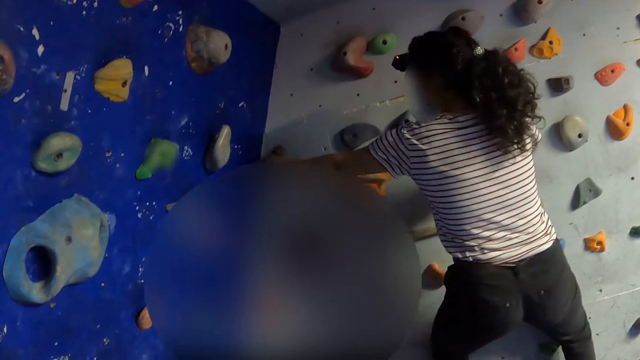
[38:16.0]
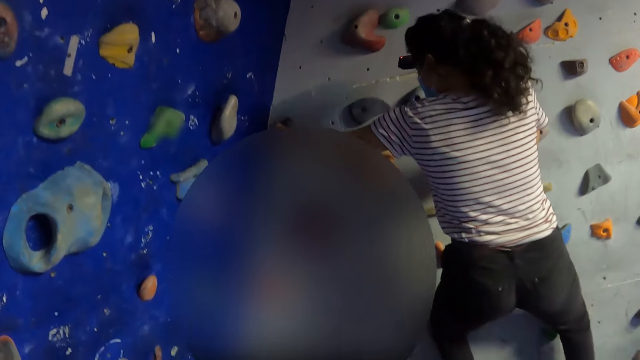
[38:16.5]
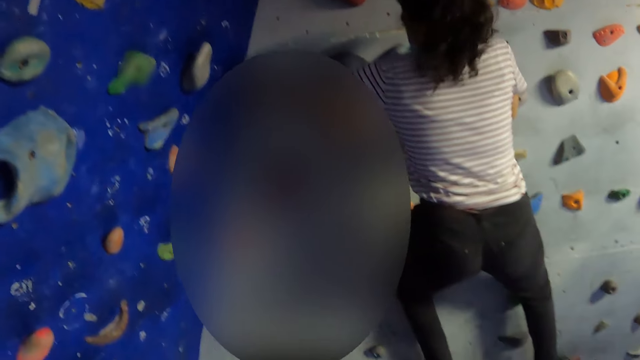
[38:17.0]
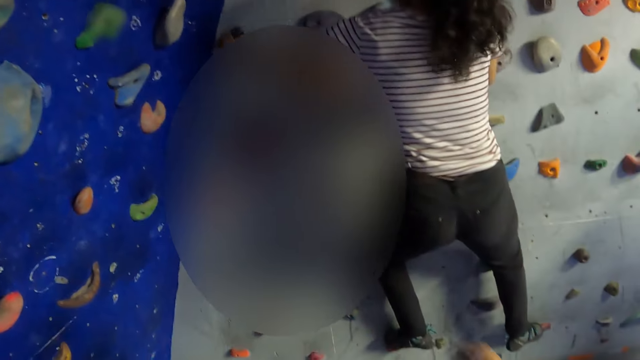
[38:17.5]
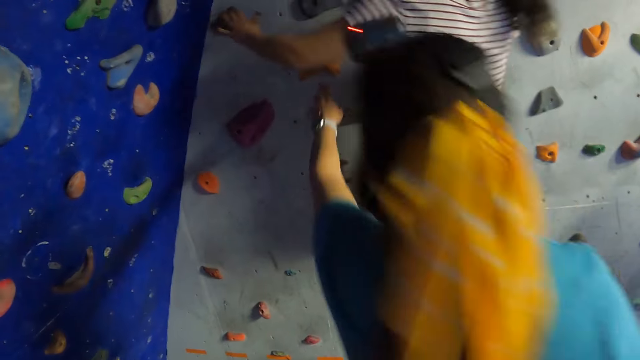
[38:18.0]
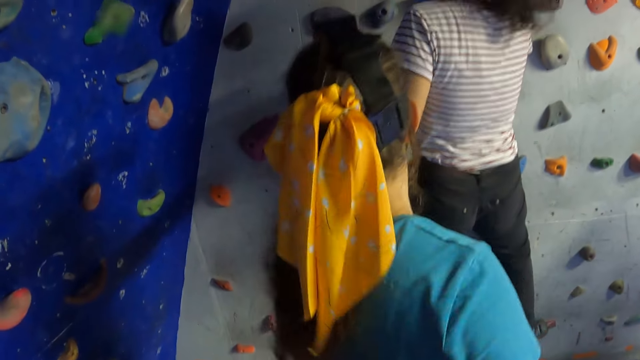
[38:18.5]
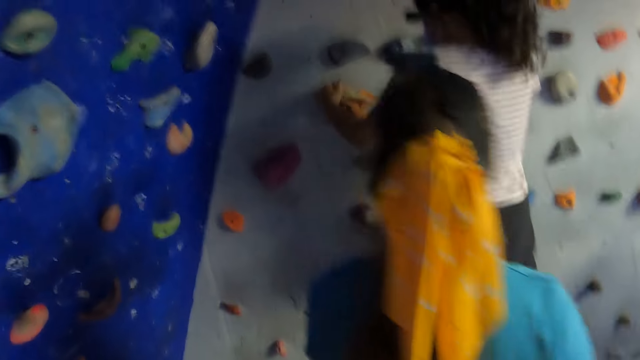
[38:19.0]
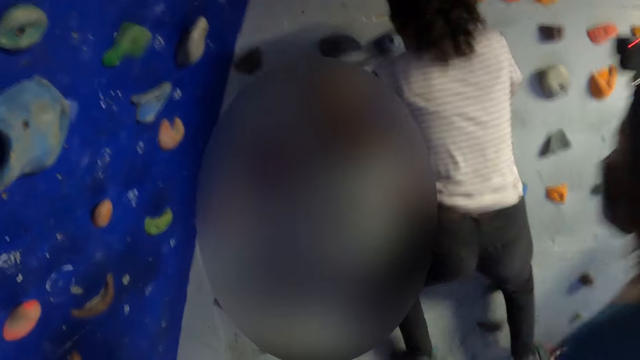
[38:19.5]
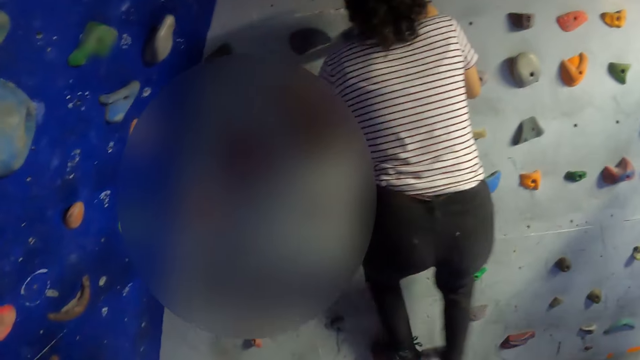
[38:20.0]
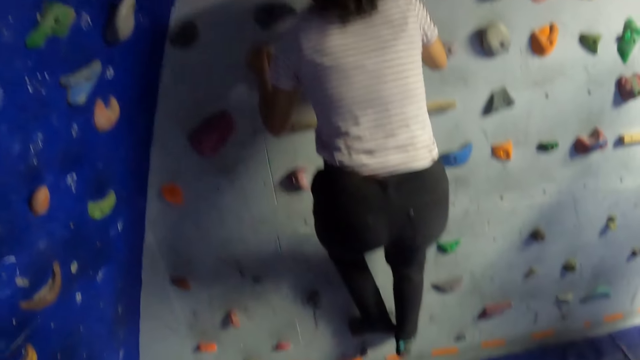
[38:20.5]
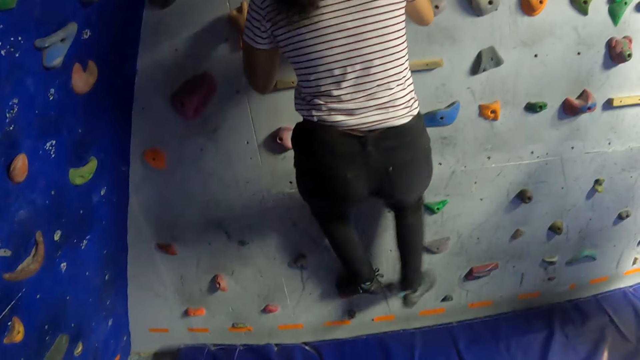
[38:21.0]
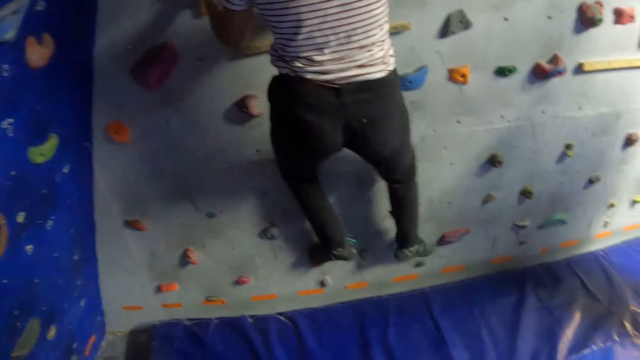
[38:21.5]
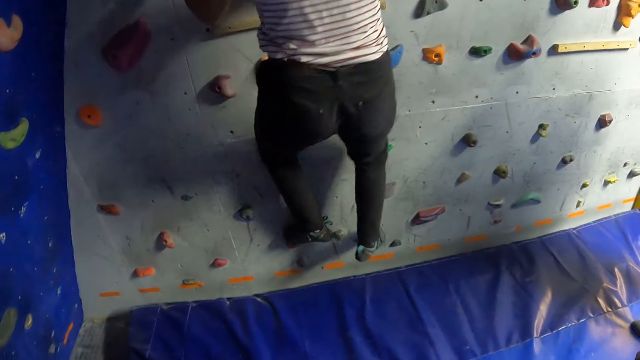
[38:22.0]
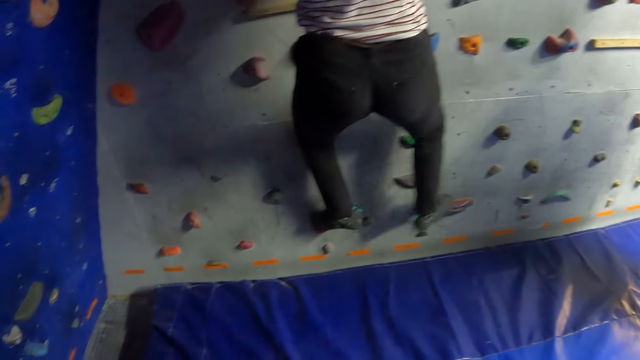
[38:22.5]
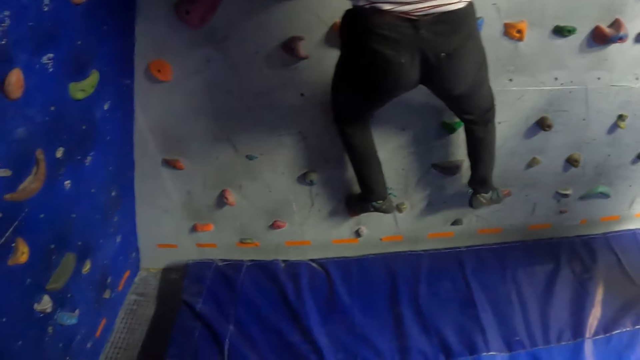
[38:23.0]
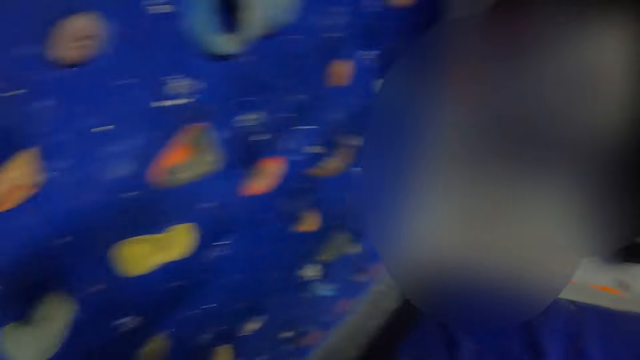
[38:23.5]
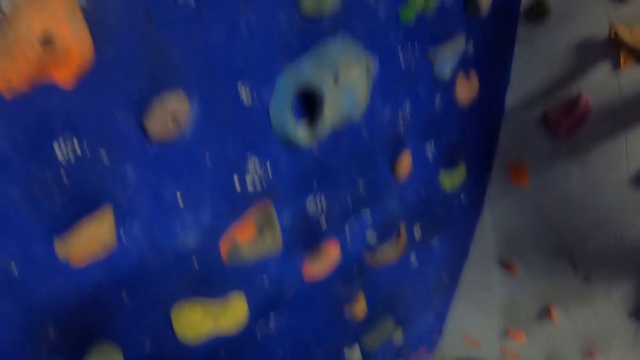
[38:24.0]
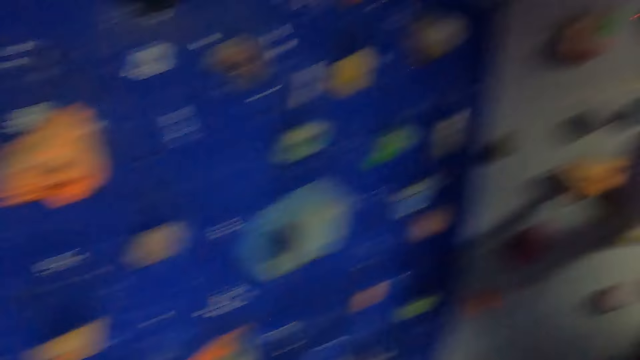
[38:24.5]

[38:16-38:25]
A person raises the hand. Another person climbs the wall.

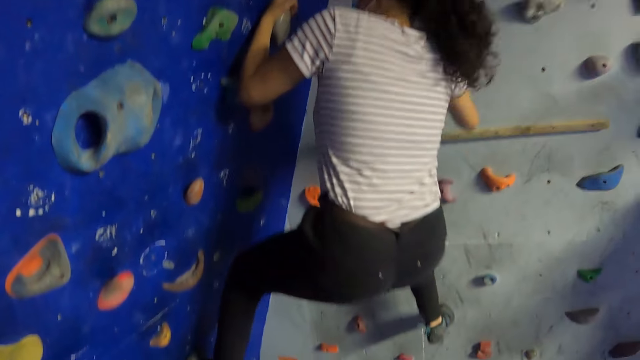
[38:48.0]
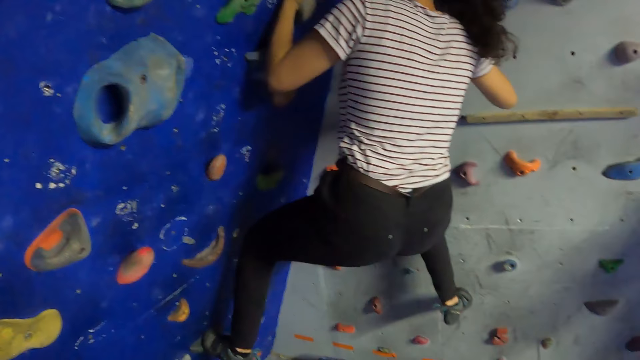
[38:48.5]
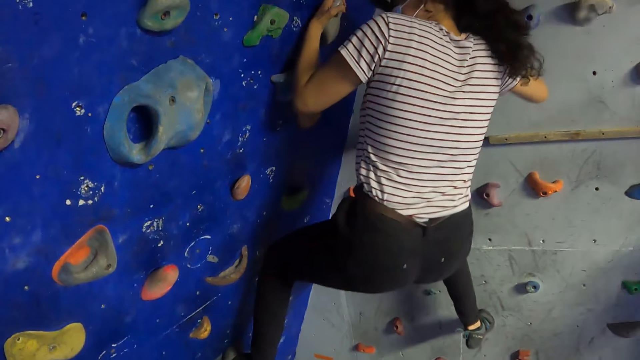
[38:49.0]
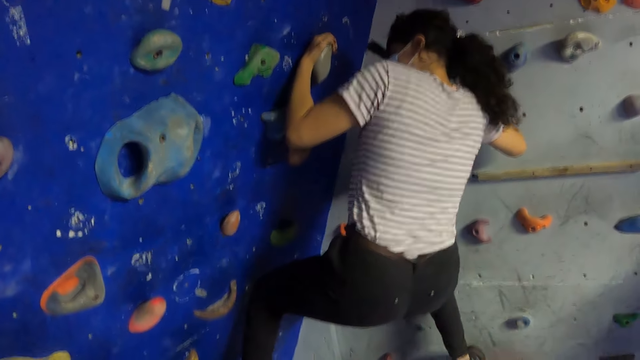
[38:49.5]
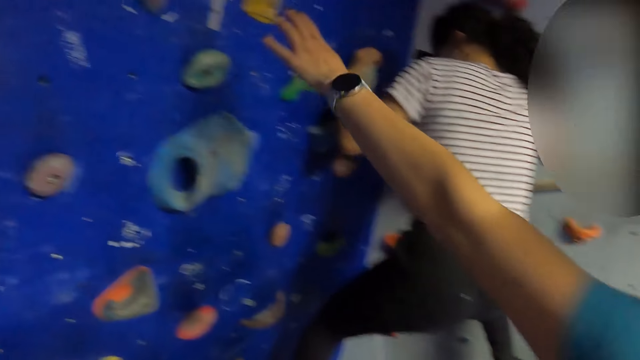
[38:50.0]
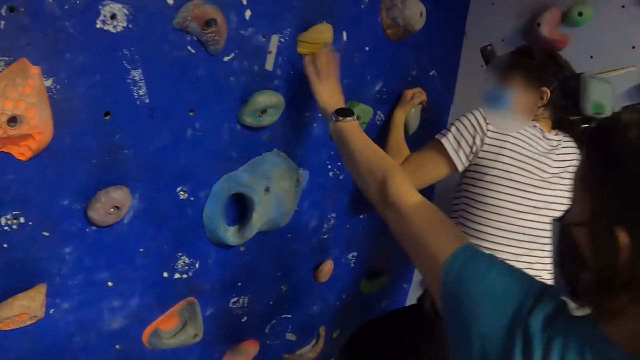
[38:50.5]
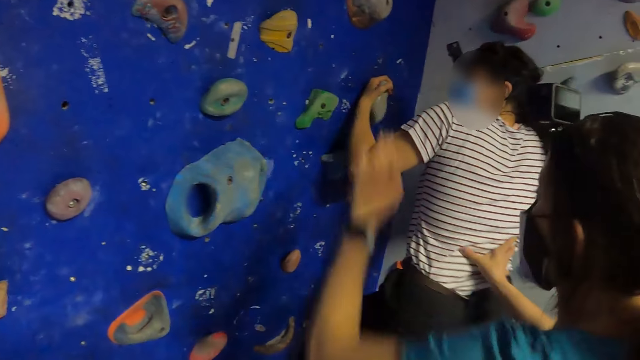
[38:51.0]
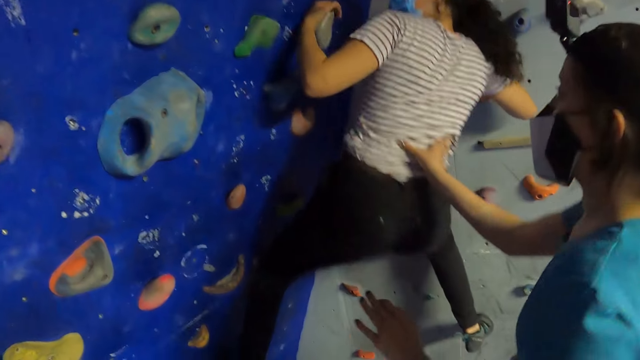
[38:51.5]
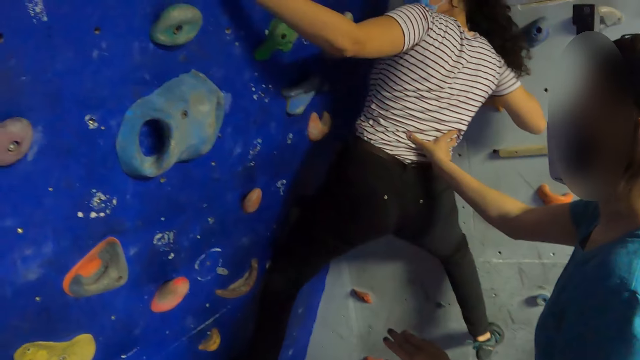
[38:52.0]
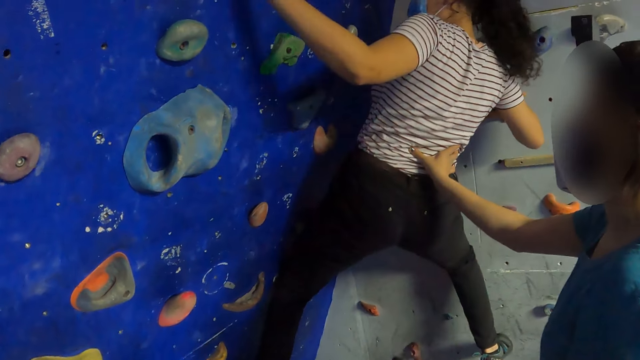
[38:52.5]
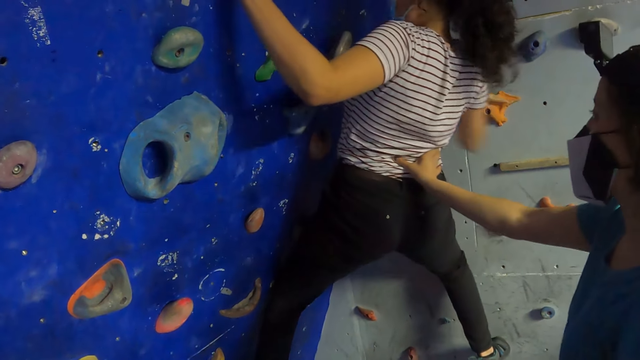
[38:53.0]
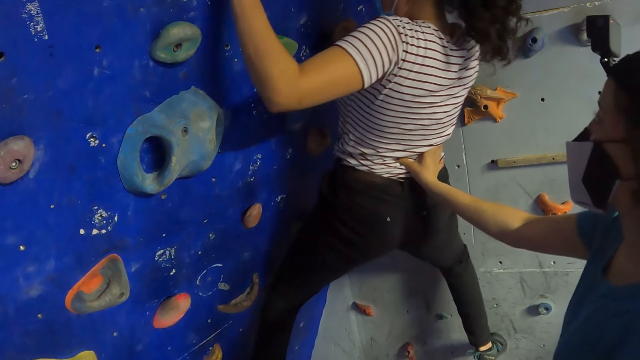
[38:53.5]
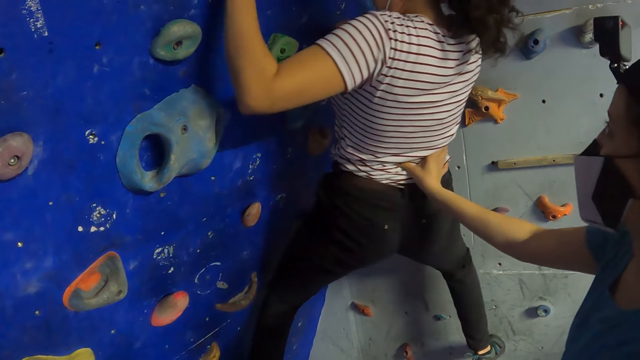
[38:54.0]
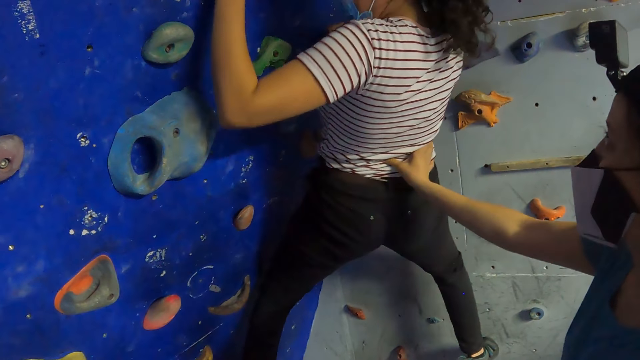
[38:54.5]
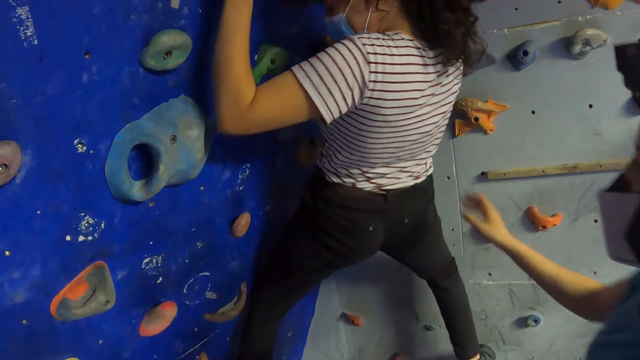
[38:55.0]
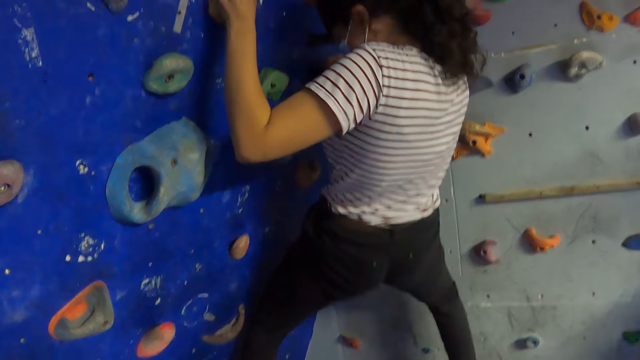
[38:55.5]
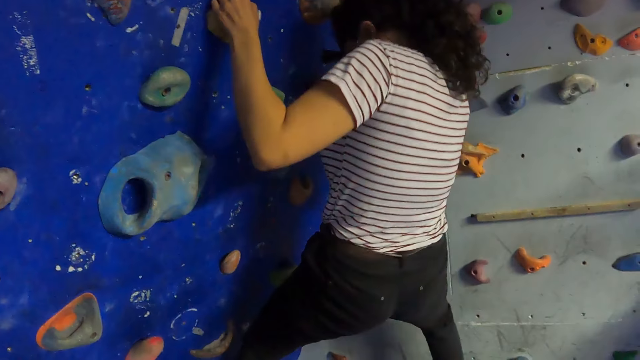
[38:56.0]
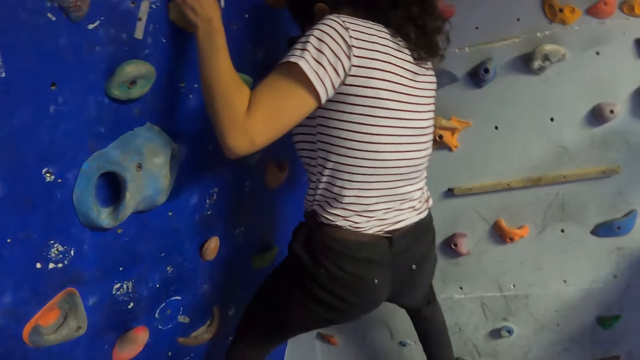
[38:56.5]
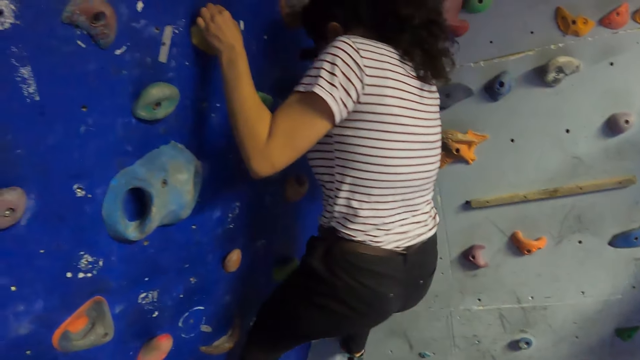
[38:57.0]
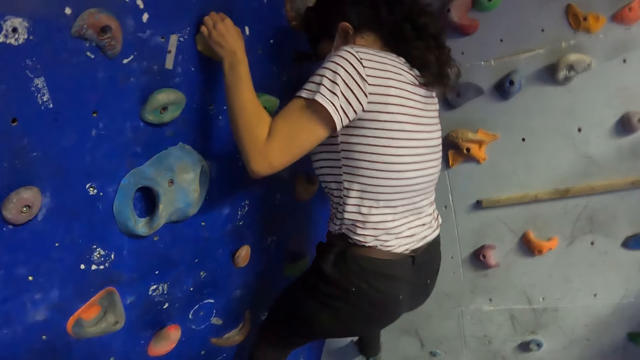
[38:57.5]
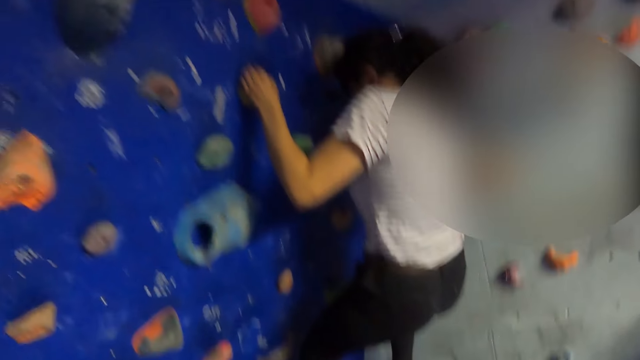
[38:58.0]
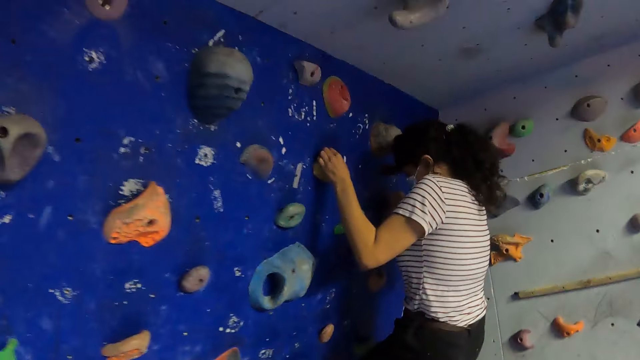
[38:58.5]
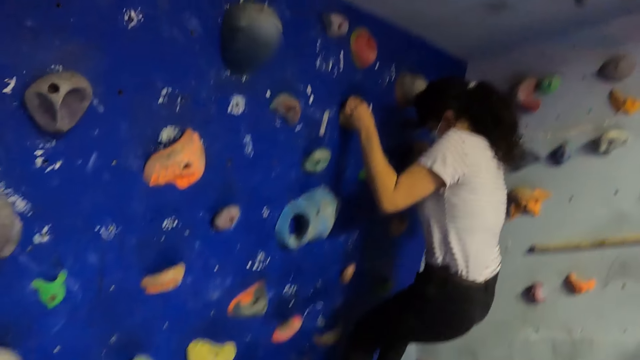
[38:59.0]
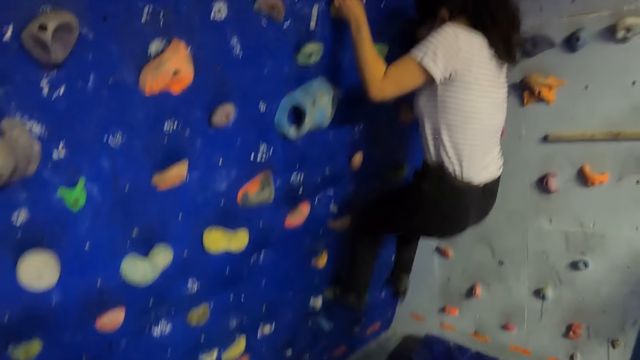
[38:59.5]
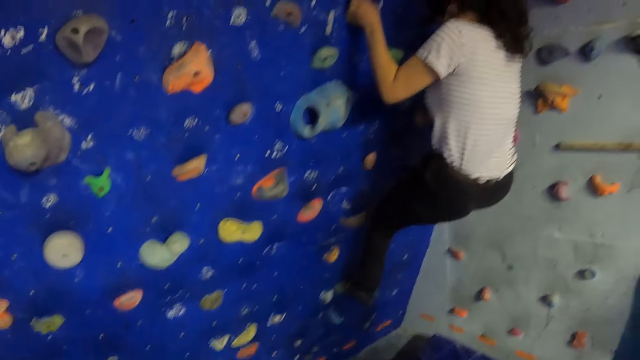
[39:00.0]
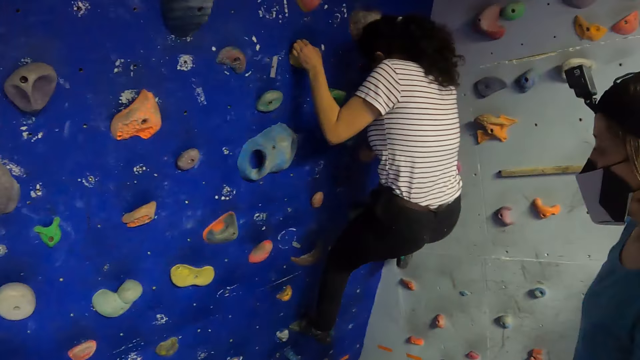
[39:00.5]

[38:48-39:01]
A woman raises the hand. The woman touches a bouldering hold with her left hand. The woman pushes another woman with her right hand. The first woman lowers the hand. The other woman climbs the wall.
